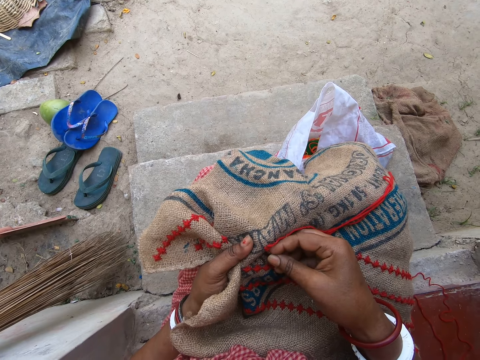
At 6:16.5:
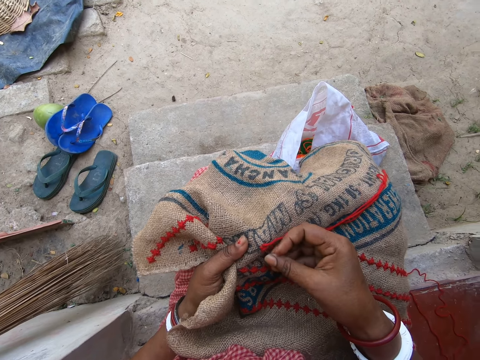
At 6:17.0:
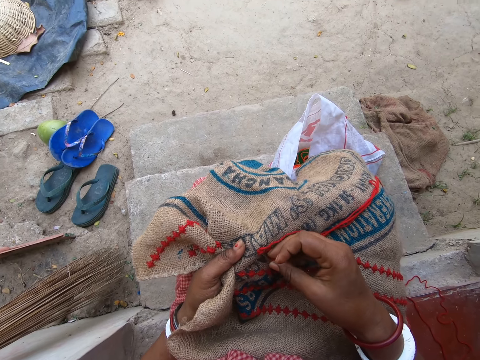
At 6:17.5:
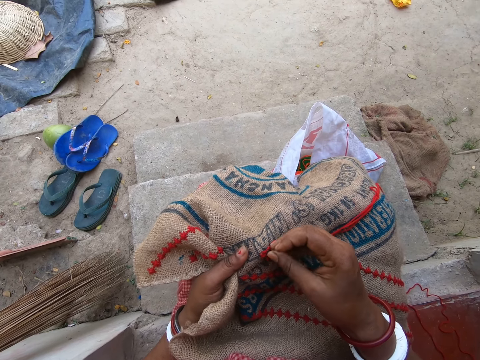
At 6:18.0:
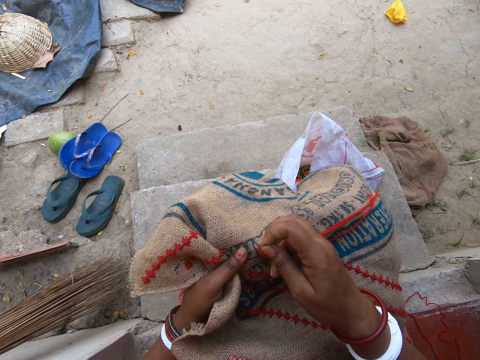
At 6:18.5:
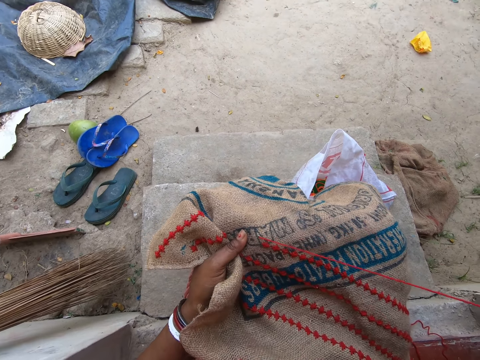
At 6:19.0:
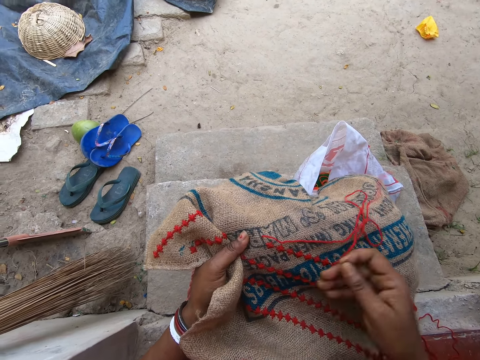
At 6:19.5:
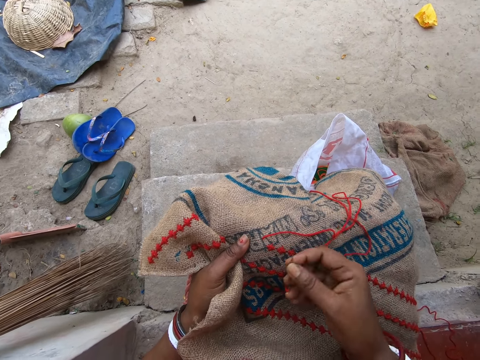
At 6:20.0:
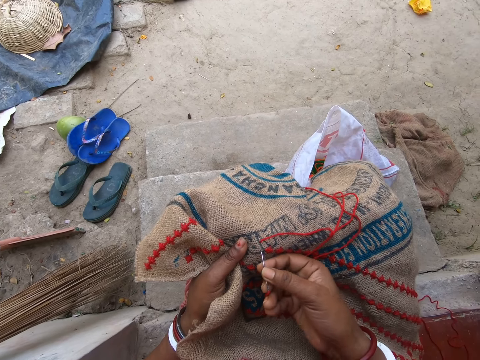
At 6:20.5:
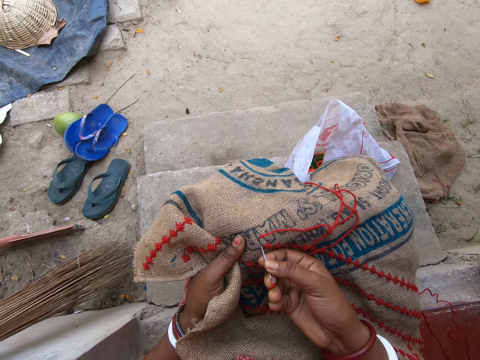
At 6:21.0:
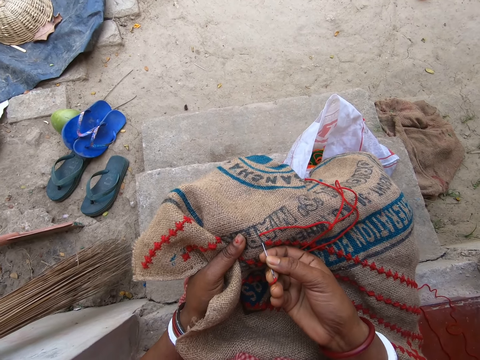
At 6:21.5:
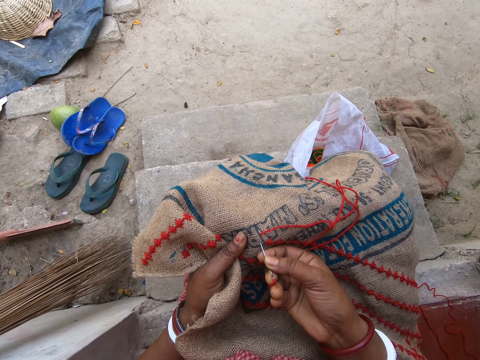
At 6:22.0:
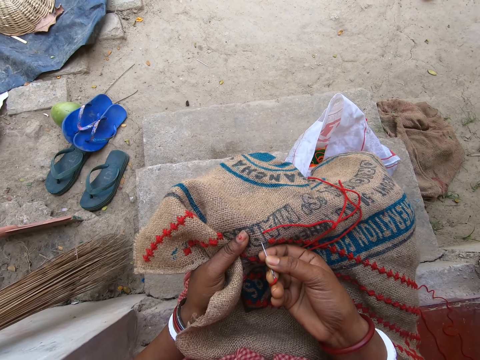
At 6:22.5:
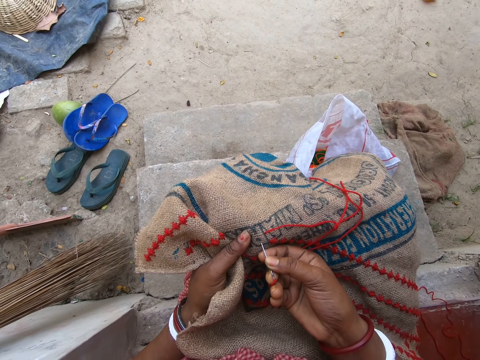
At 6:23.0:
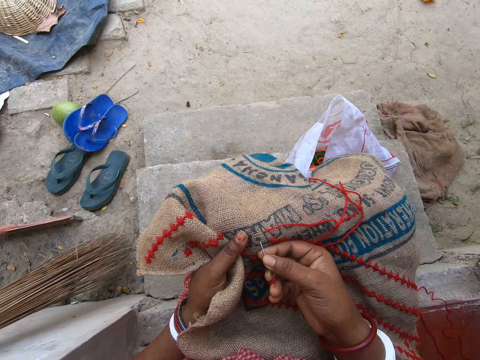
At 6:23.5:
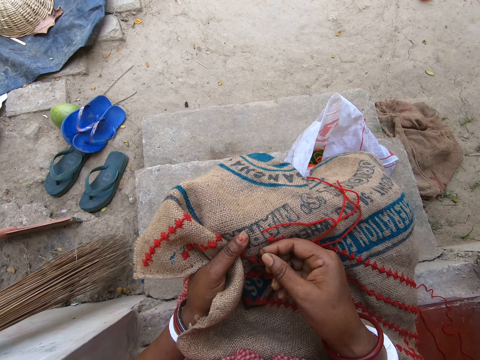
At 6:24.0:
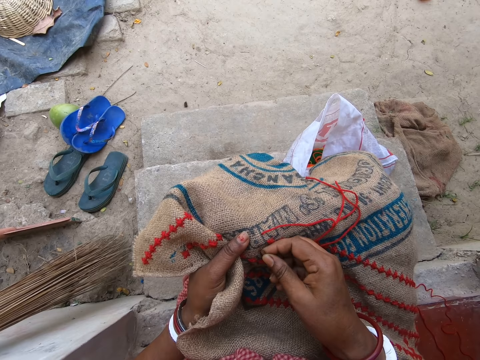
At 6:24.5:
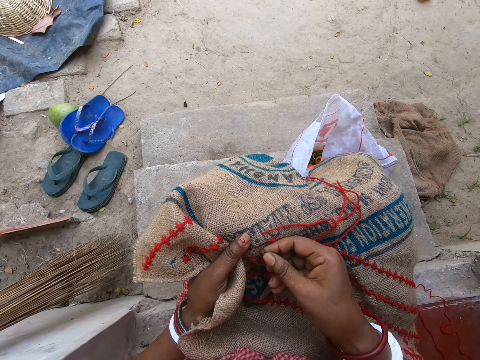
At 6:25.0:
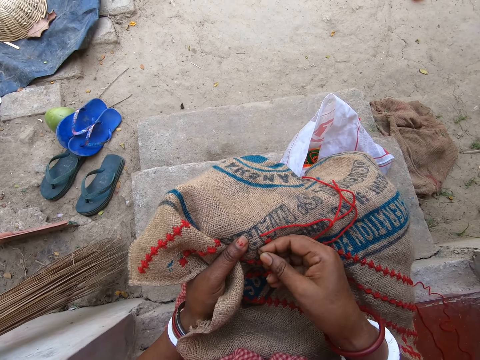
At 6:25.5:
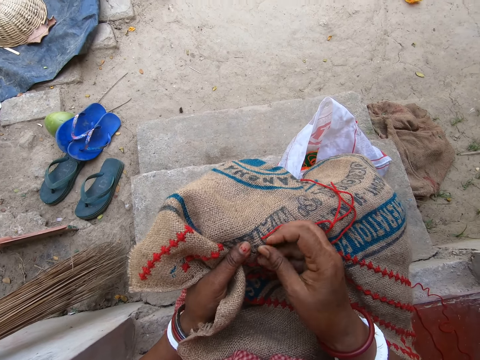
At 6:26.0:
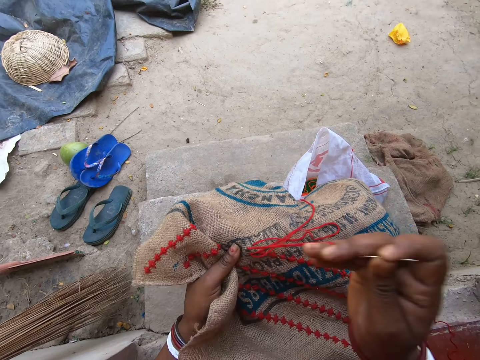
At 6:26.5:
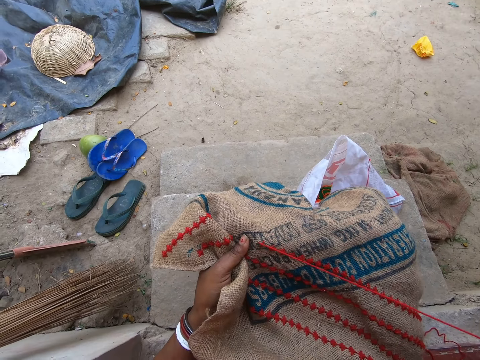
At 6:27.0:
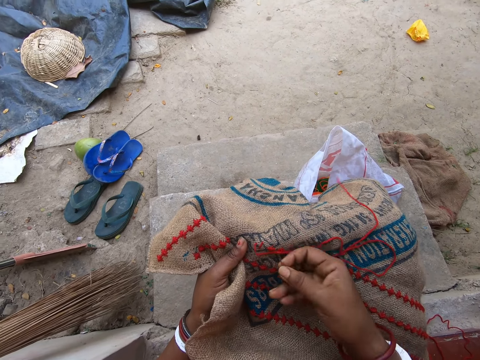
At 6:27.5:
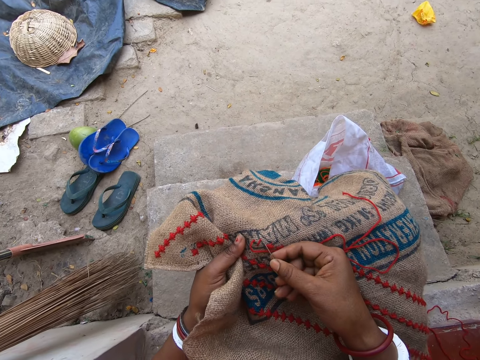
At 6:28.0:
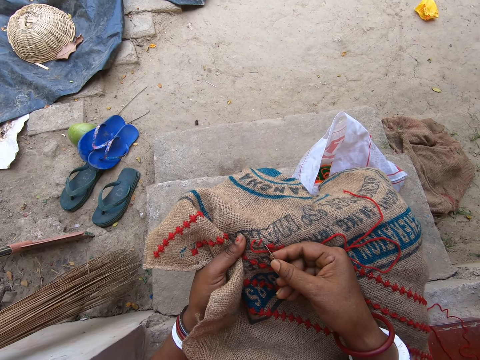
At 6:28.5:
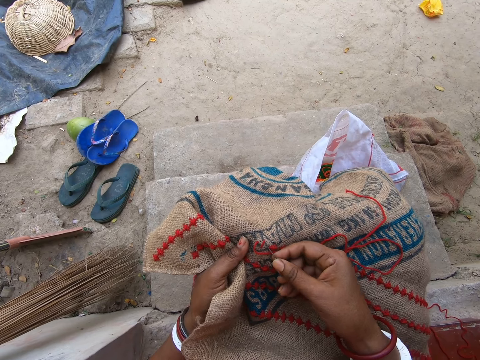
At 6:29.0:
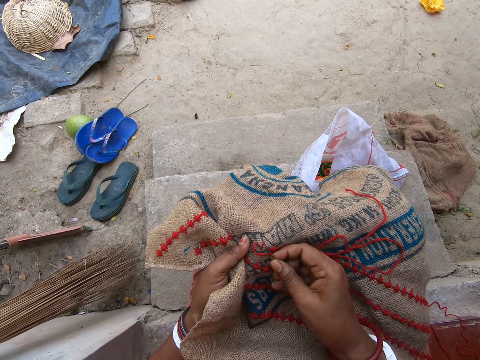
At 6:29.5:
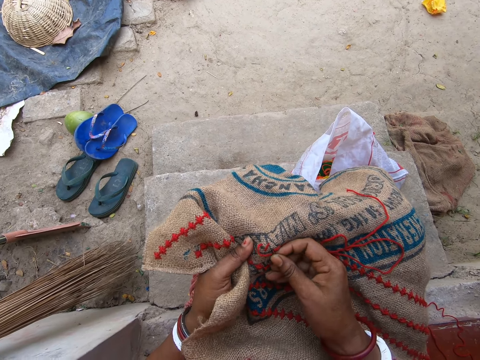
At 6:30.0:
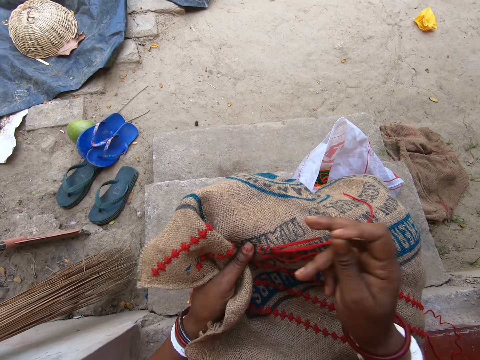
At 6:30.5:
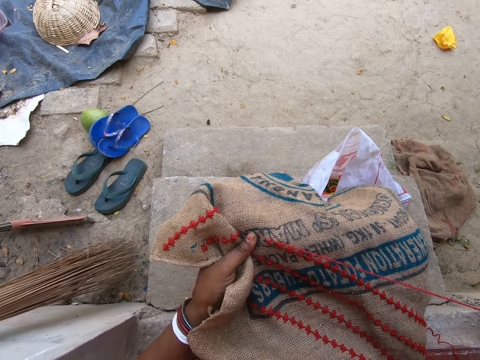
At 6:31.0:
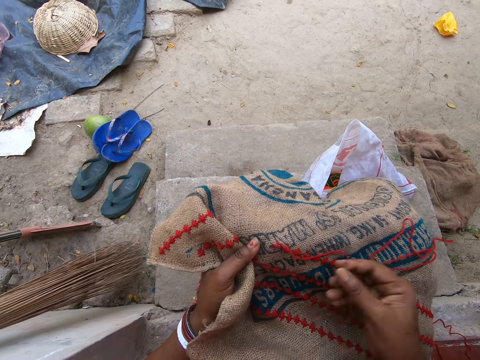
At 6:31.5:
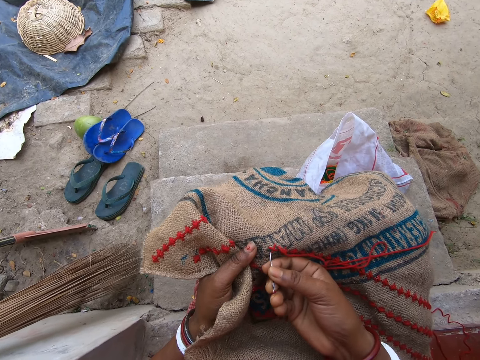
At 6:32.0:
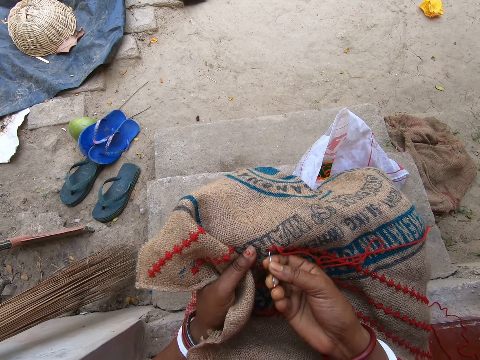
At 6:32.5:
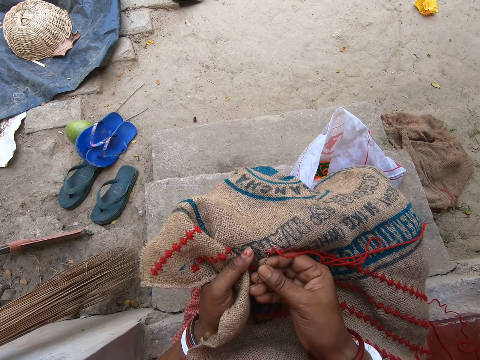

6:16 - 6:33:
The camera wearer pulls the thread. They insert the needle. They pull the thread. They insert the needle. They pull the thread.

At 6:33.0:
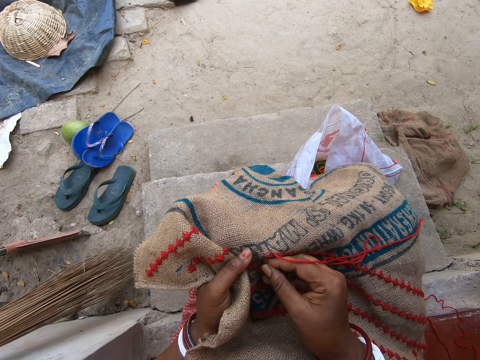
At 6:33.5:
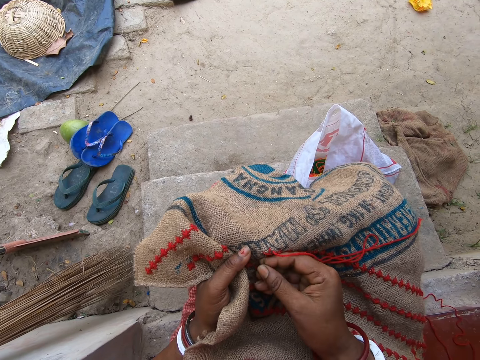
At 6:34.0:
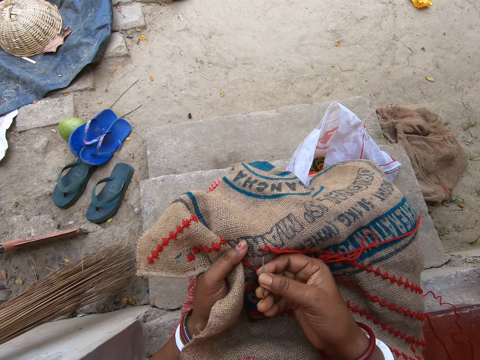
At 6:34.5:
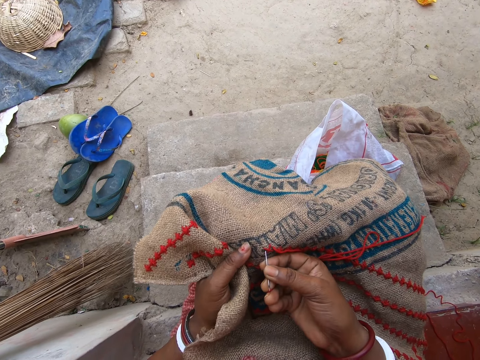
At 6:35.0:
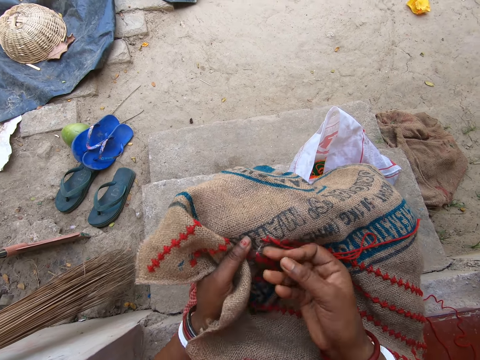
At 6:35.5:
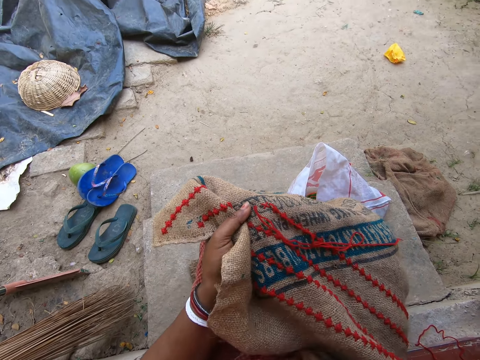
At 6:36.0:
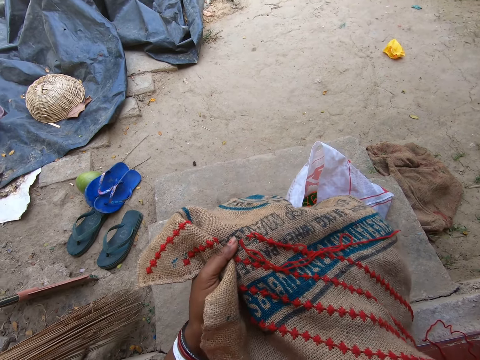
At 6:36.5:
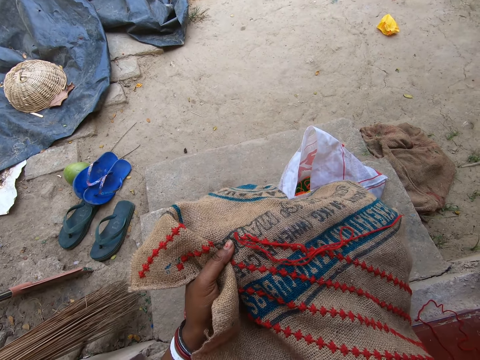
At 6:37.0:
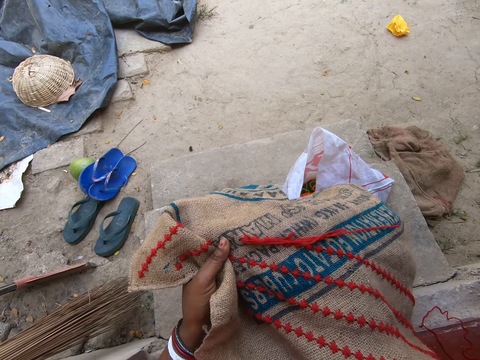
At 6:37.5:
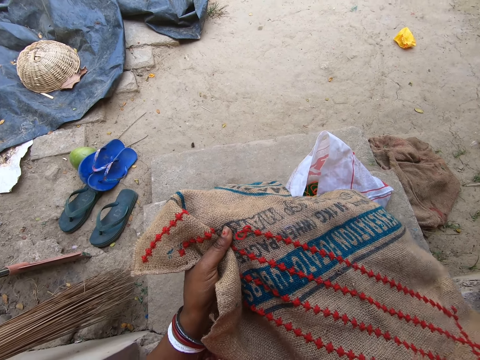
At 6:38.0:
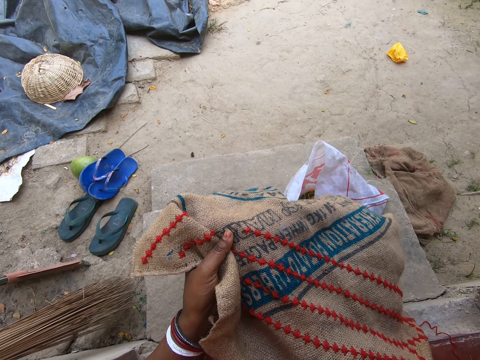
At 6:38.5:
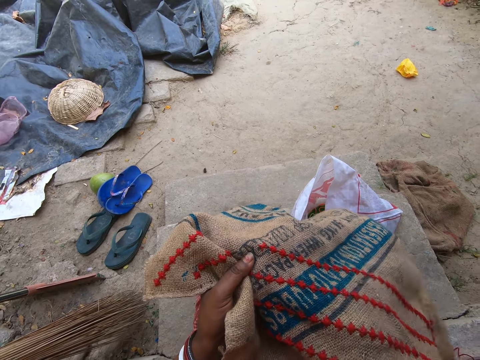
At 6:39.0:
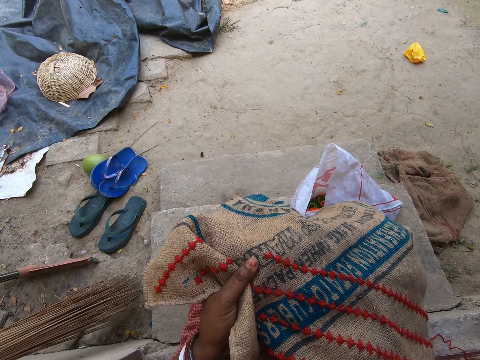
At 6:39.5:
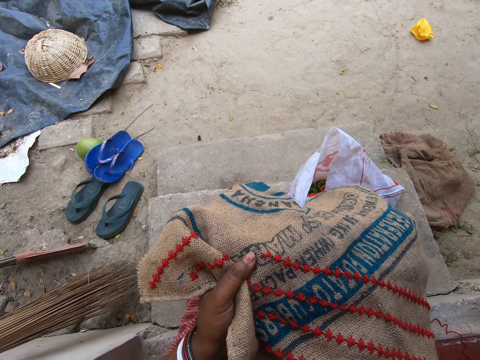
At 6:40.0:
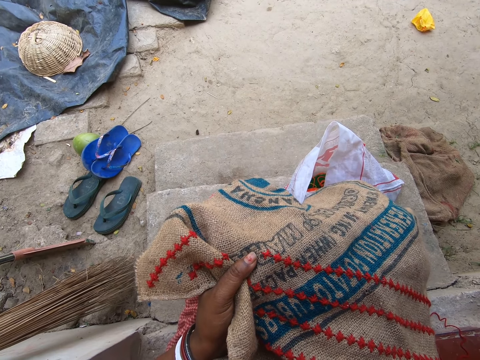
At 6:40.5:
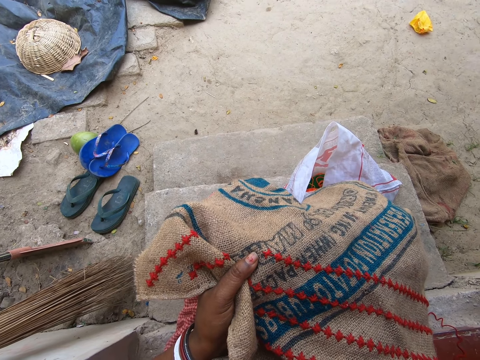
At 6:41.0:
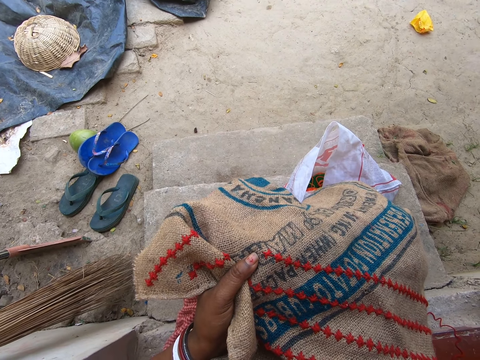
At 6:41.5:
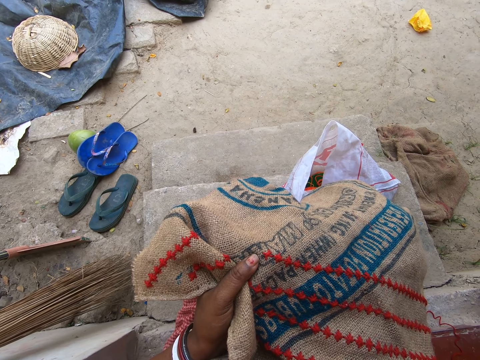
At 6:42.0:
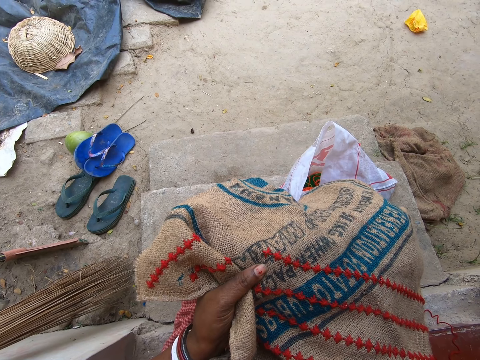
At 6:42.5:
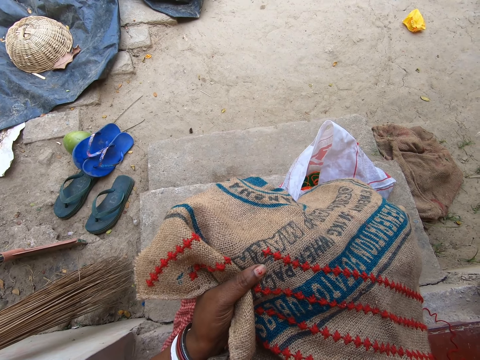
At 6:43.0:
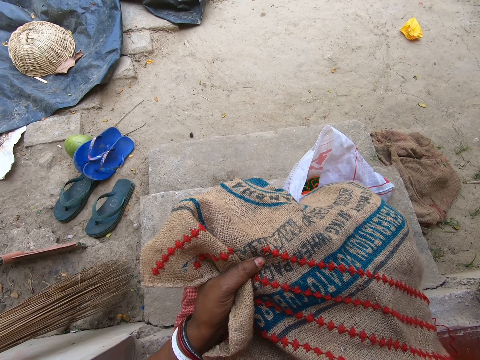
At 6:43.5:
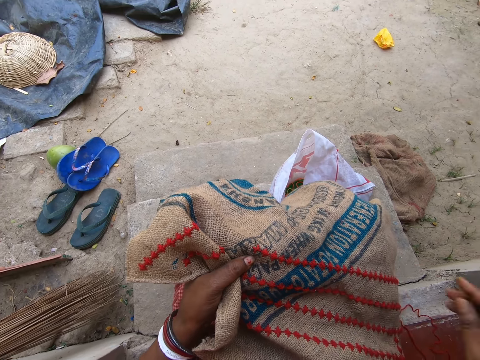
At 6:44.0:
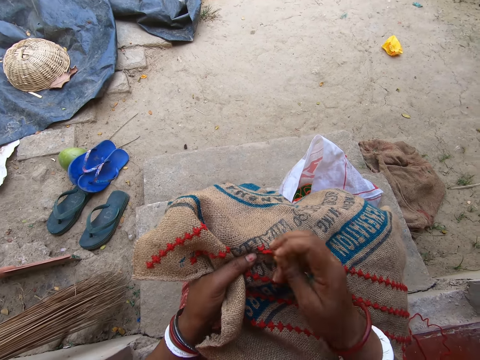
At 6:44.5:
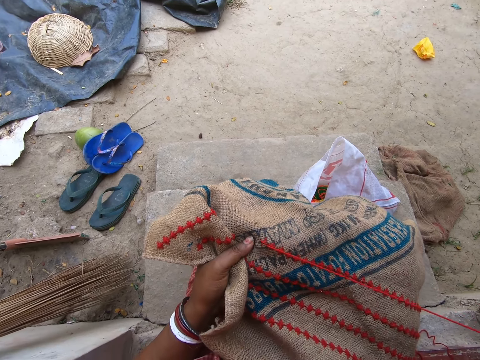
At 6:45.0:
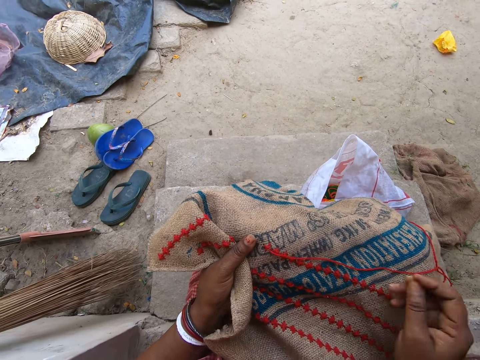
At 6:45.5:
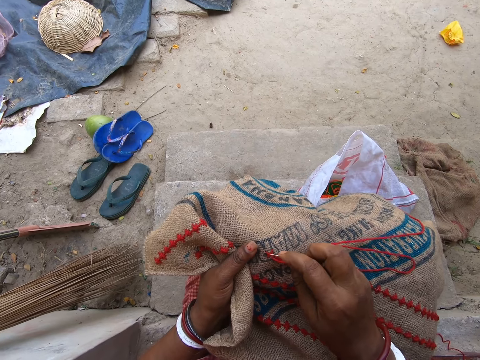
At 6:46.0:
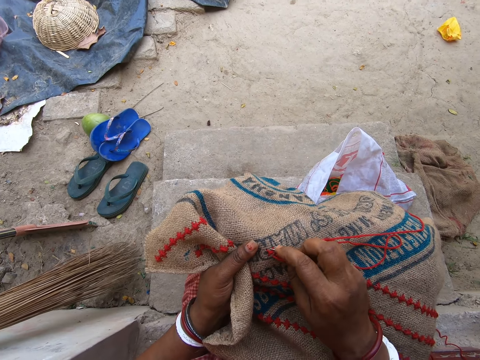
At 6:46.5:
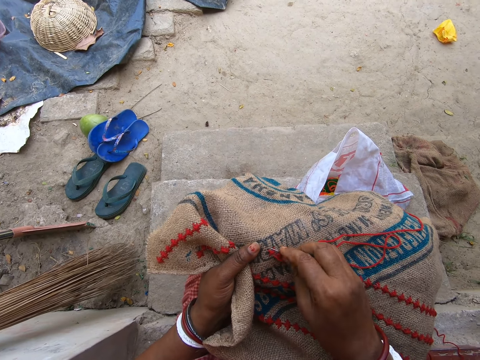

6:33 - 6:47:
The camera wearer inserts a needle. They insert their right hand under something. They pull the thread. They pick up the needle. They pull the thread.
